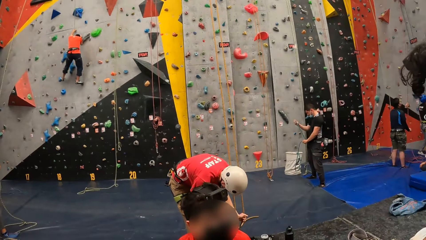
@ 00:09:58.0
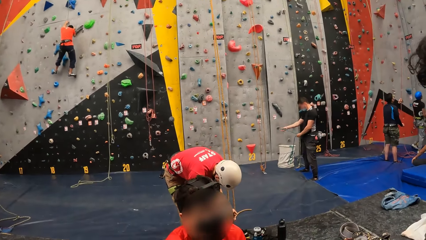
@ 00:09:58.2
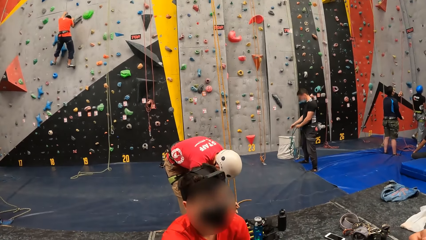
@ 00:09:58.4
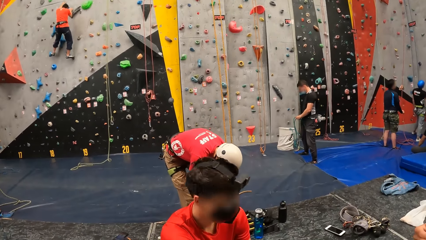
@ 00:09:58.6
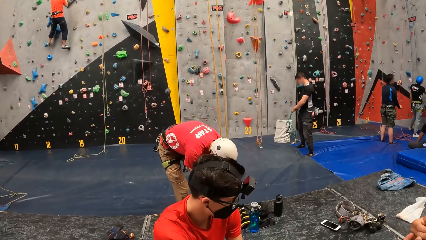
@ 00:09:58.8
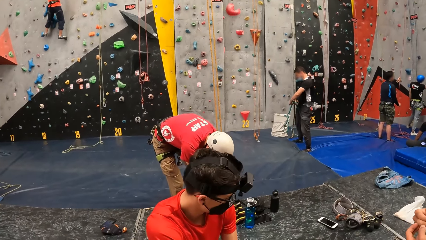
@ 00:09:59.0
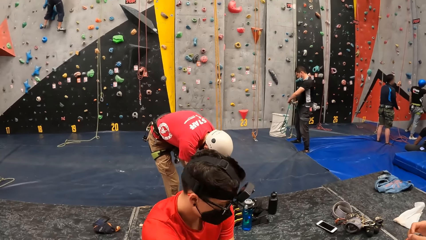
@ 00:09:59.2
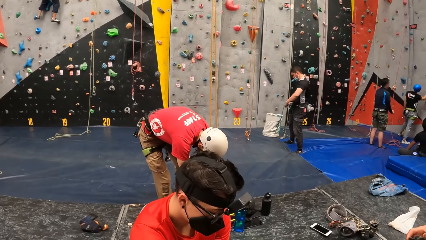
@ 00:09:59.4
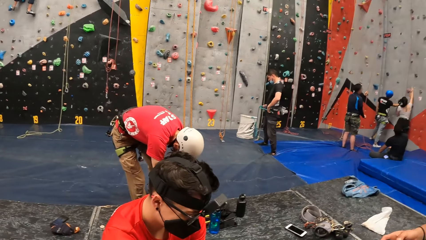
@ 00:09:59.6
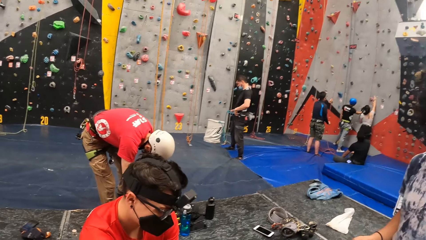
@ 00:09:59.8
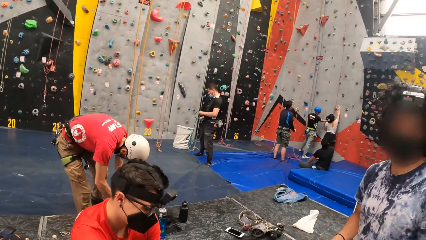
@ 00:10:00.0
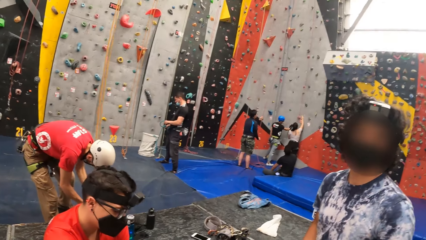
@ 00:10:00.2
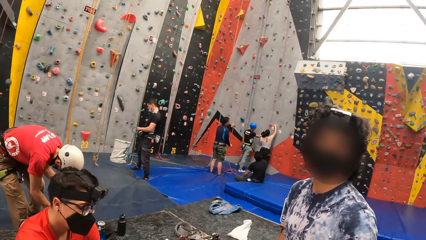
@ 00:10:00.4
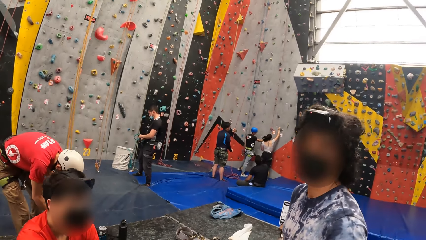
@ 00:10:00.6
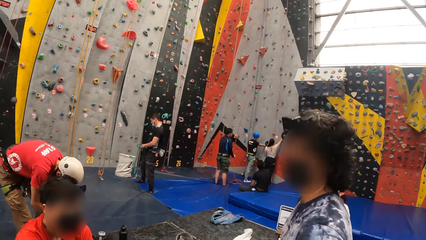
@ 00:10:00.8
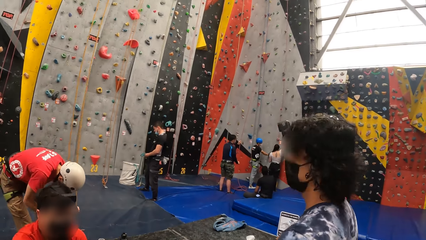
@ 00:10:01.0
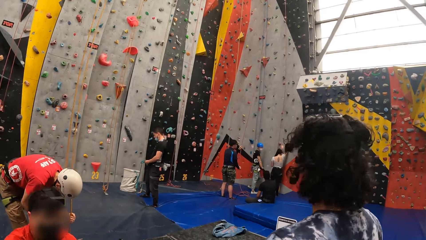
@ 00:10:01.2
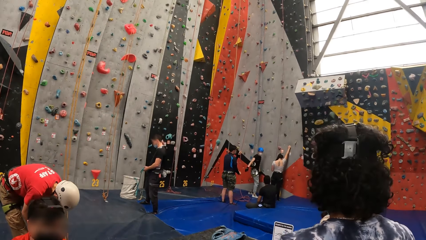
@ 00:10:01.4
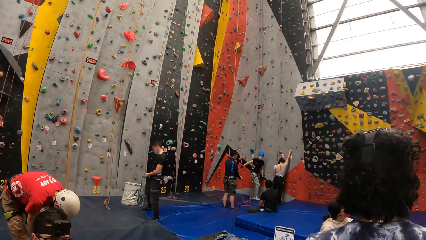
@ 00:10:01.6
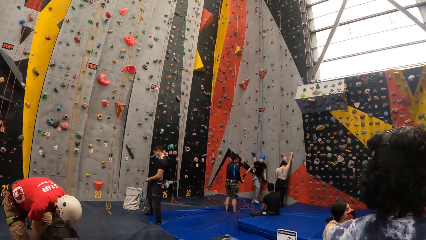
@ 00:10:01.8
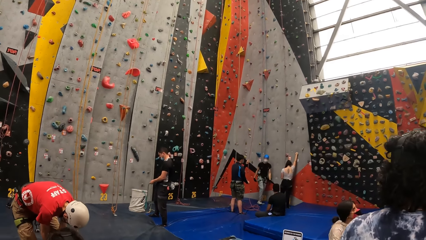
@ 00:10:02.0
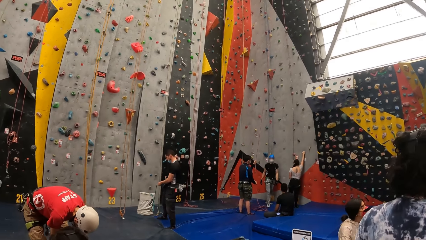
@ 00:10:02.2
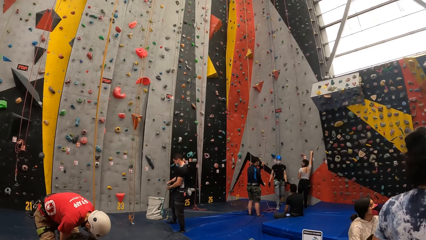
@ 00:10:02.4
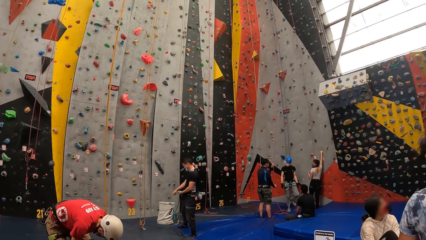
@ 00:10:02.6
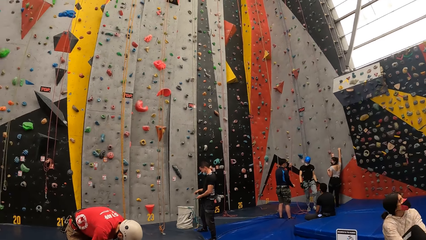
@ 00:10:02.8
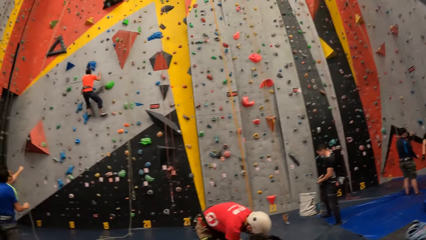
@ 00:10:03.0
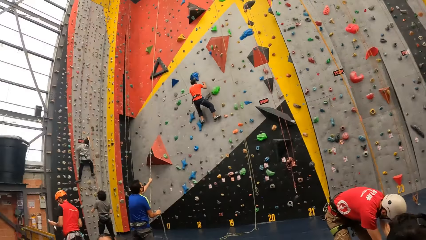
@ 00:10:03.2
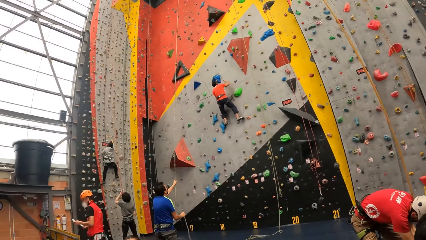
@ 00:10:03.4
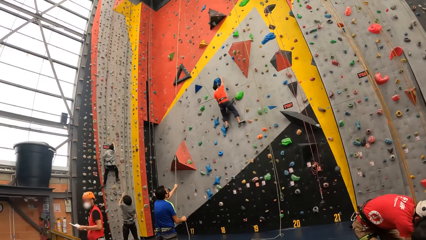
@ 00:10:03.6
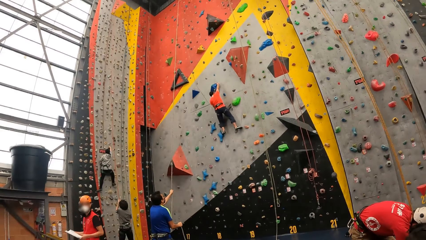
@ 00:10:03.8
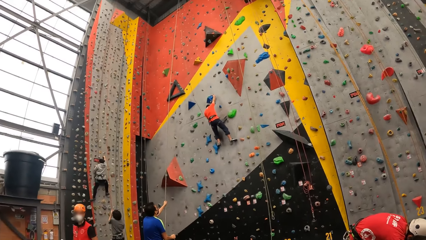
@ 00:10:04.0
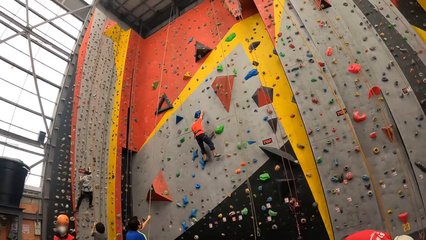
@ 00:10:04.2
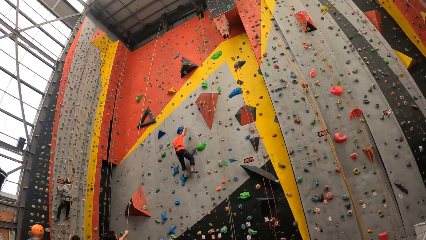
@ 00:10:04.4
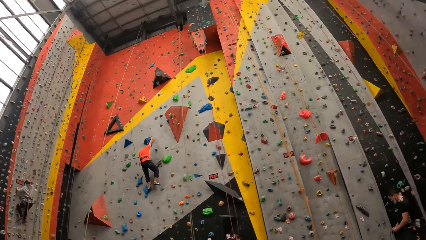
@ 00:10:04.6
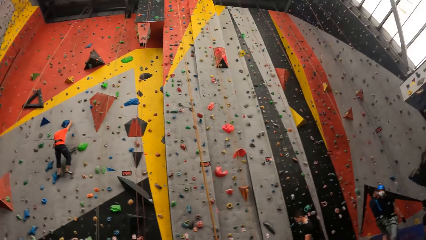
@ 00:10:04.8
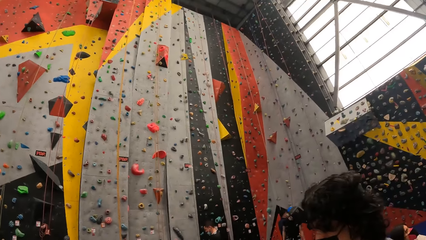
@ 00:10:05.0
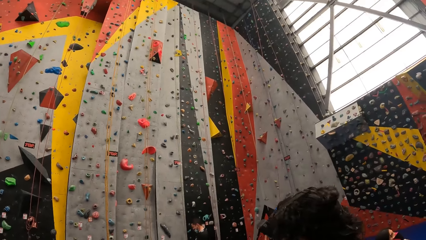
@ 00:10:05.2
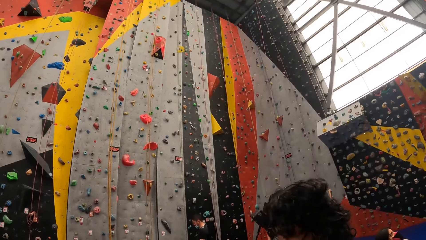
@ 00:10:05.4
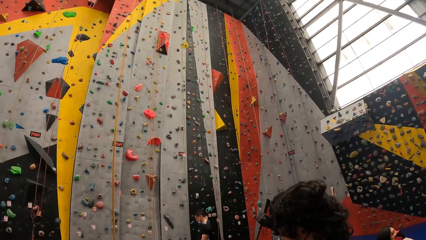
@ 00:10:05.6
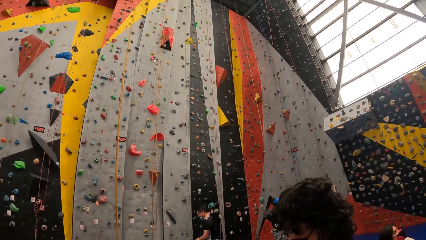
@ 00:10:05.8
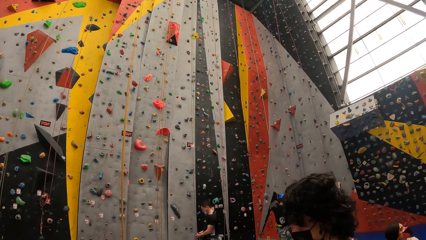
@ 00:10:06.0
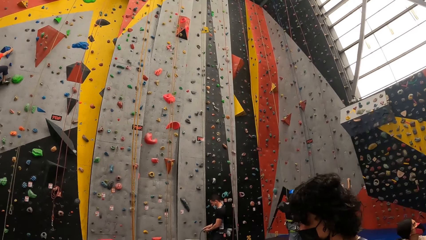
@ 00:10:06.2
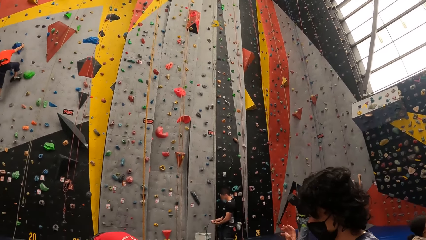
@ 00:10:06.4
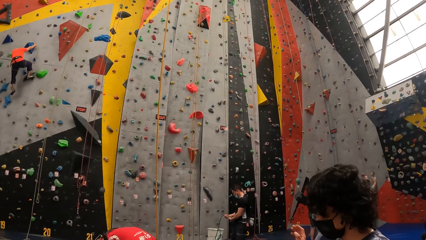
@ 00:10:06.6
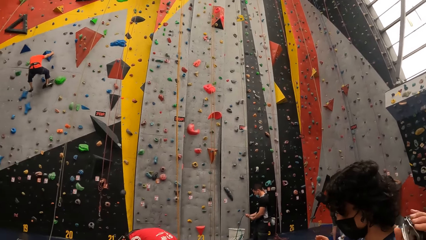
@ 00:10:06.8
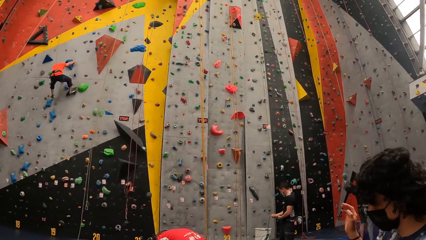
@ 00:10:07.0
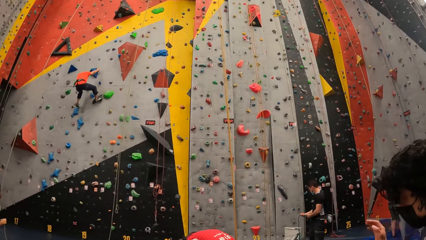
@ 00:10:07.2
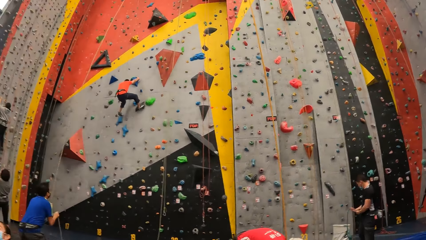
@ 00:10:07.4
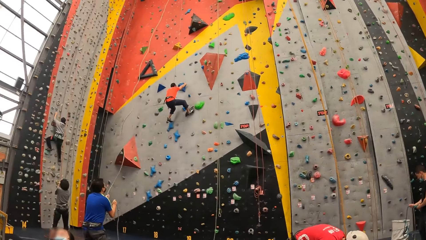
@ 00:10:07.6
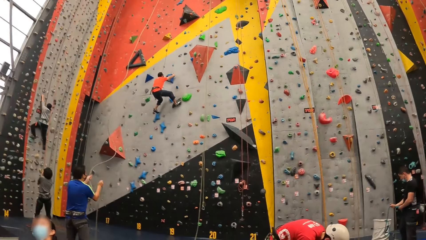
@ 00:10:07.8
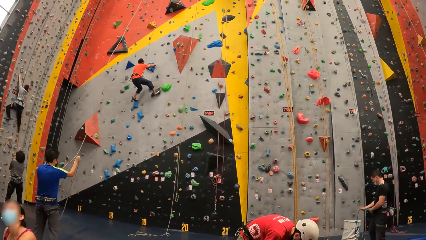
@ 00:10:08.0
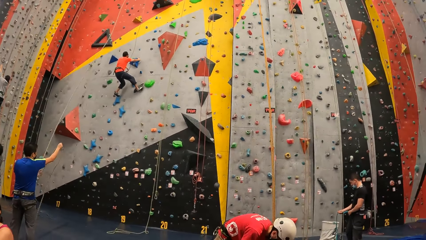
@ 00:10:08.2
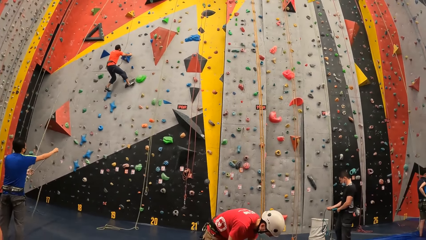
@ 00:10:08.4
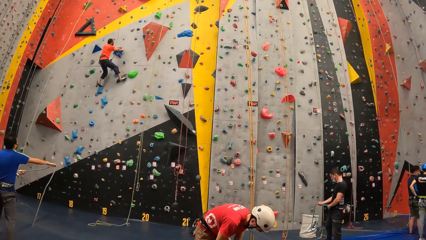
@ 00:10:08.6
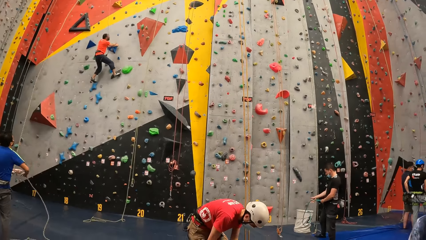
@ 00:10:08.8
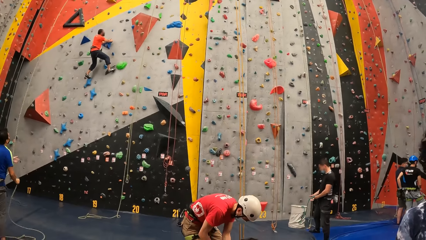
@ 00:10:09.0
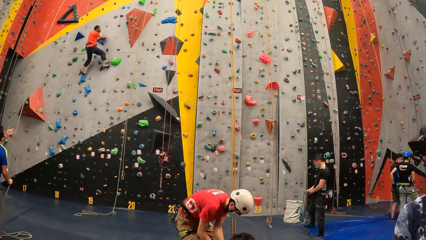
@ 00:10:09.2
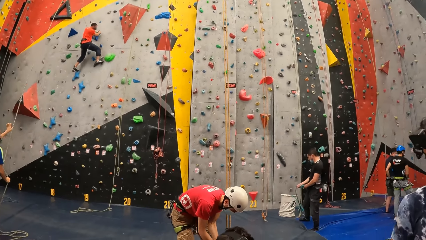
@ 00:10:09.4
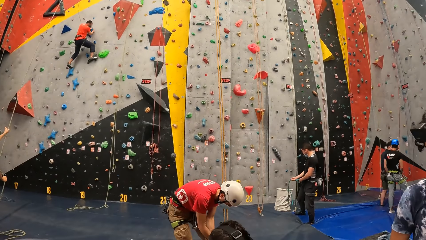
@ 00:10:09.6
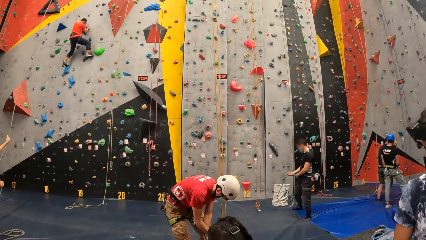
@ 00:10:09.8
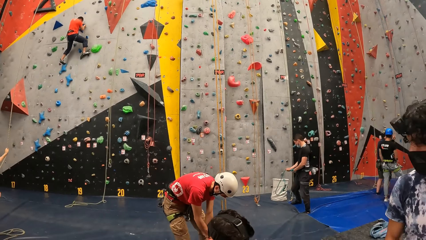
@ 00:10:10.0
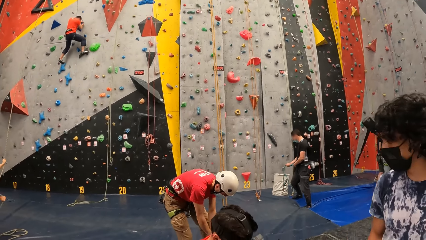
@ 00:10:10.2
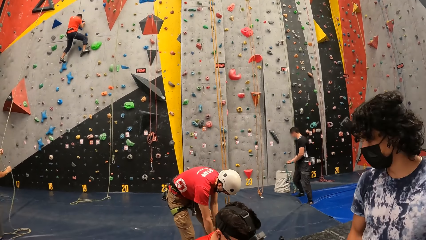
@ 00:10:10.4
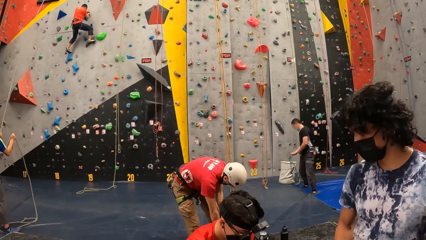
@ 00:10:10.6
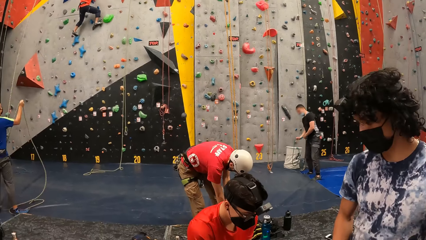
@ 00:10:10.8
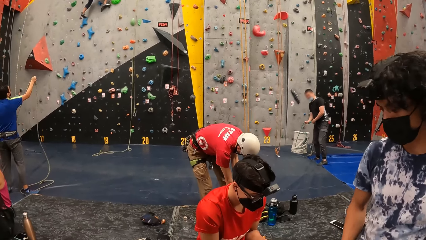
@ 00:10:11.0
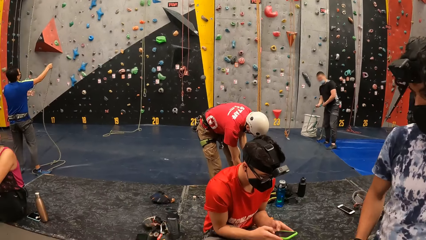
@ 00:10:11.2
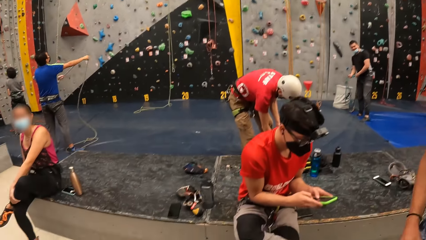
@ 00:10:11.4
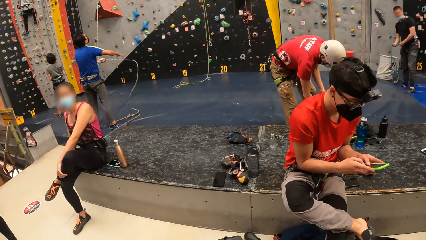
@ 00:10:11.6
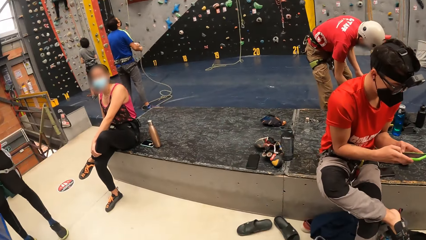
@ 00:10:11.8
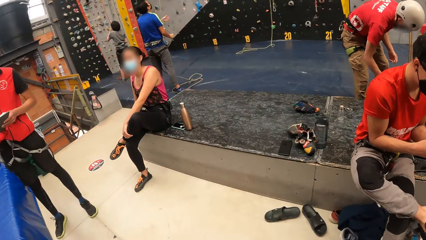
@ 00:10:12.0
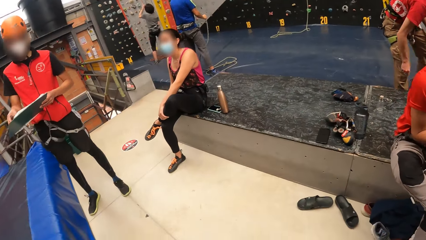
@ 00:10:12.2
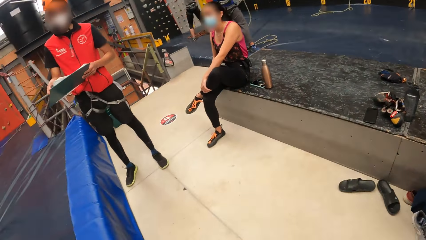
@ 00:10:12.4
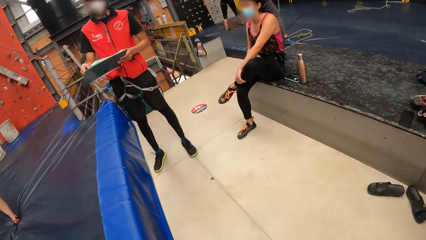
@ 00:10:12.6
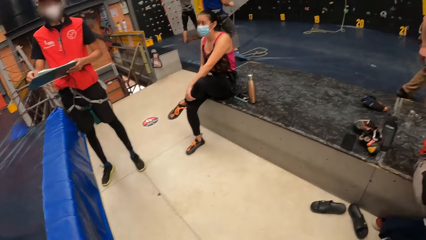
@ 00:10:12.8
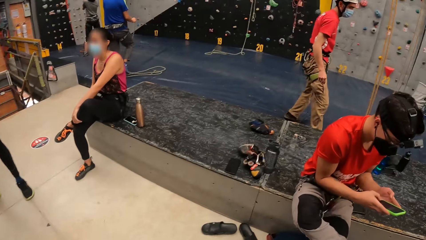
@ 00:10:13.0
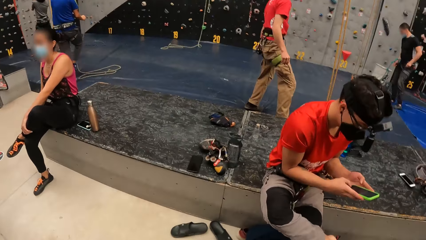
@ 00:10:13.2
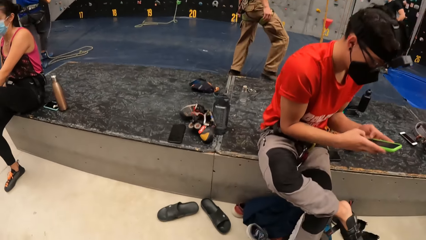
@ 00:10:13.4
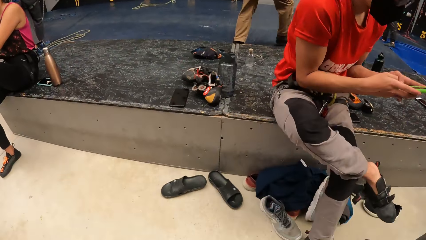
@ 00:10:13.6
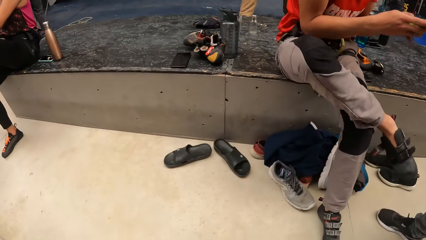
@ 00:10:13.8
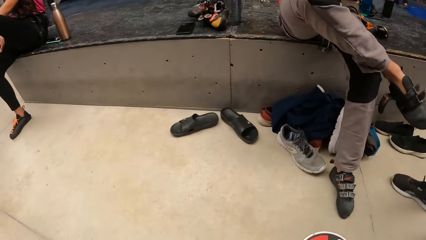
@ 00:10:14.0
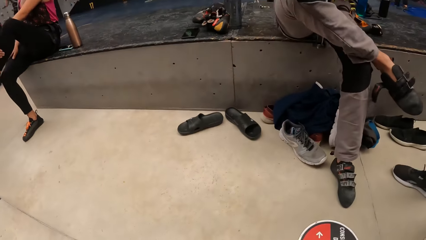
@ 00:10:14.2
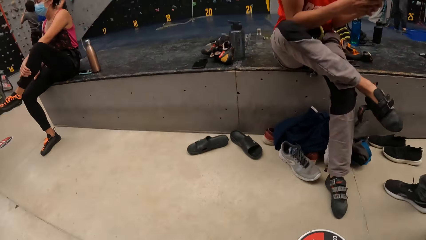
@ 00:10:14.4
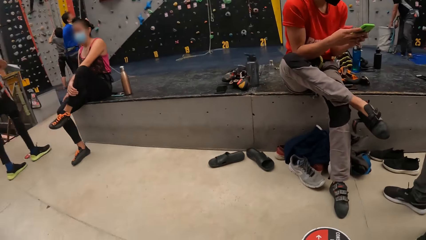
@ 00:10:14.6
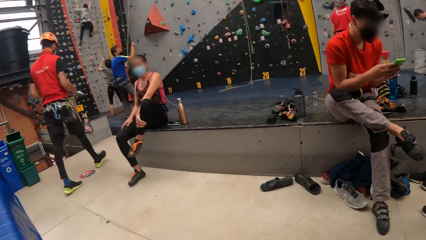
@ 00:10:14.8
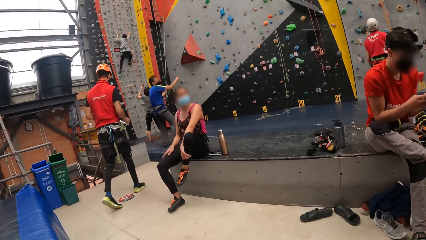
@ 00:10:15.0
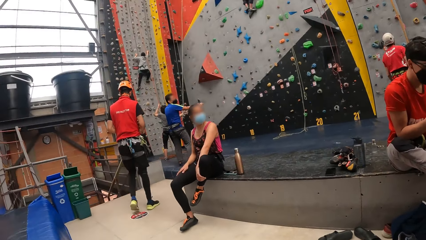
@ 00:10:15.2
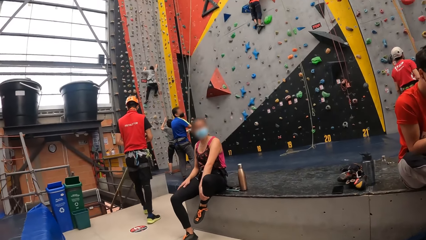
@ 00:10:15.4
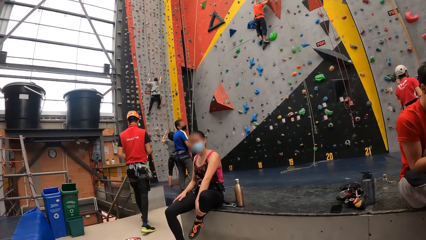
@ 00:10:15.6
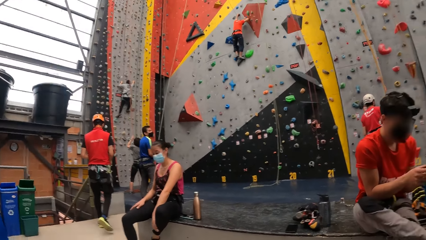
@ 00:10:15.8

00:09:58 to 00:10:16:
A person operates a mobile phone.
